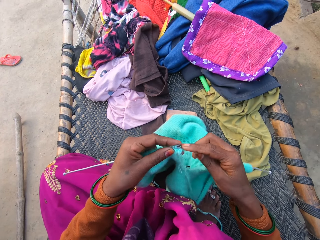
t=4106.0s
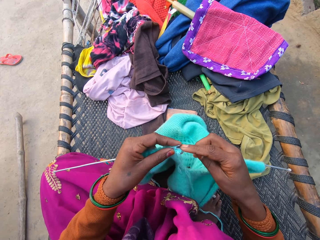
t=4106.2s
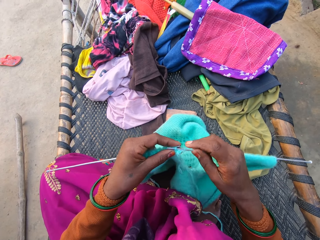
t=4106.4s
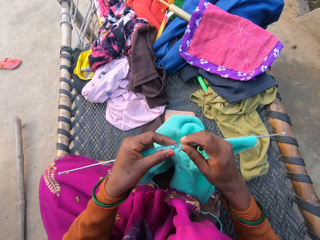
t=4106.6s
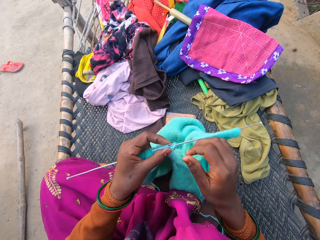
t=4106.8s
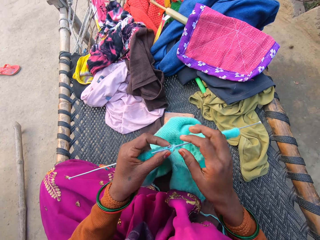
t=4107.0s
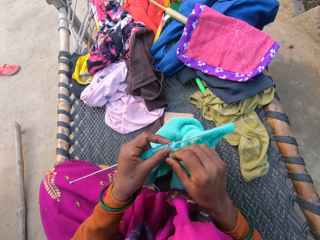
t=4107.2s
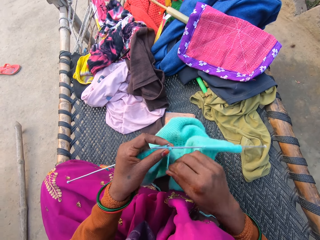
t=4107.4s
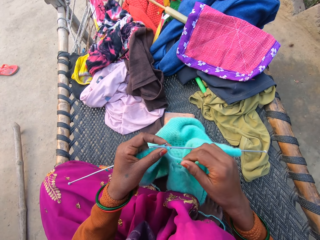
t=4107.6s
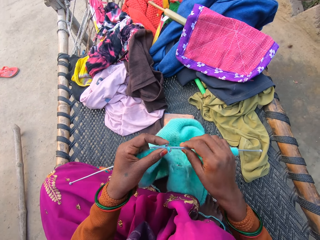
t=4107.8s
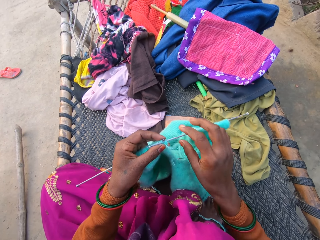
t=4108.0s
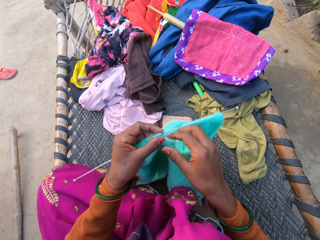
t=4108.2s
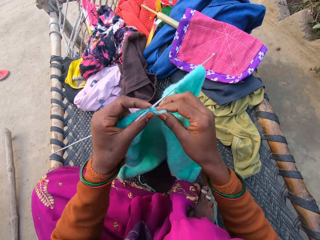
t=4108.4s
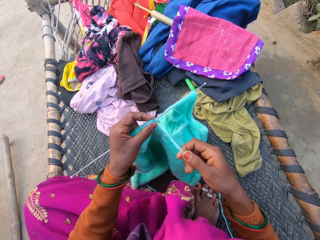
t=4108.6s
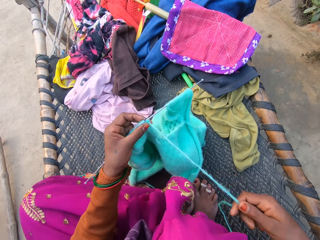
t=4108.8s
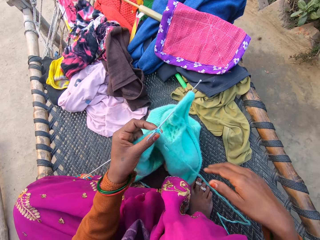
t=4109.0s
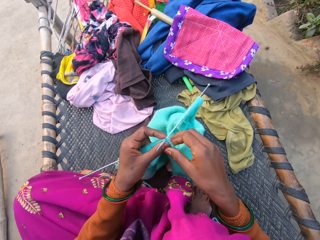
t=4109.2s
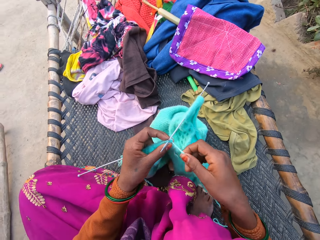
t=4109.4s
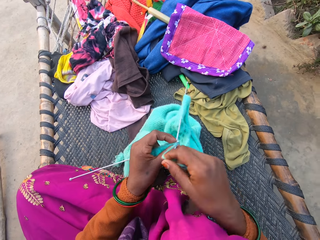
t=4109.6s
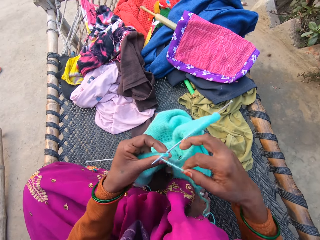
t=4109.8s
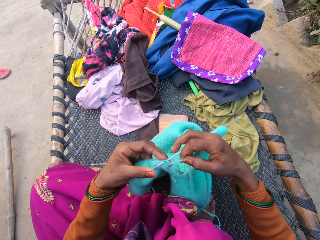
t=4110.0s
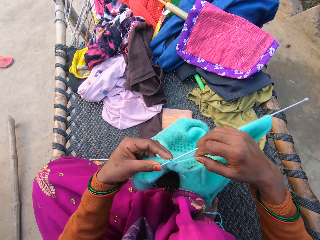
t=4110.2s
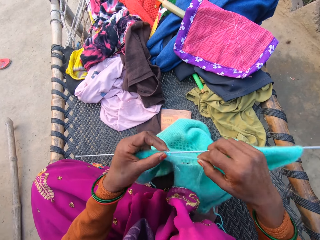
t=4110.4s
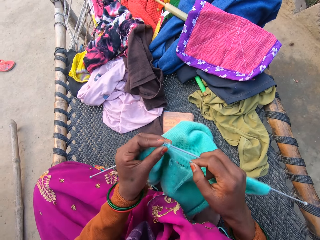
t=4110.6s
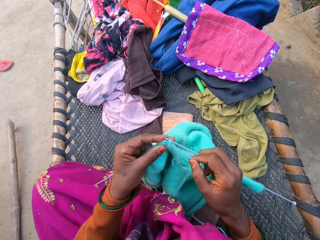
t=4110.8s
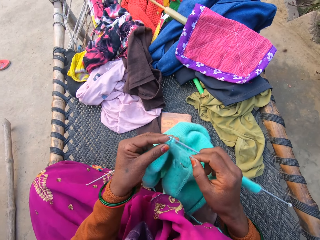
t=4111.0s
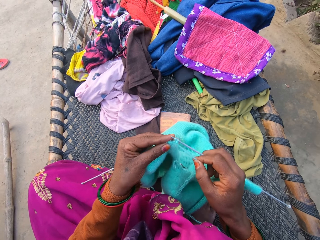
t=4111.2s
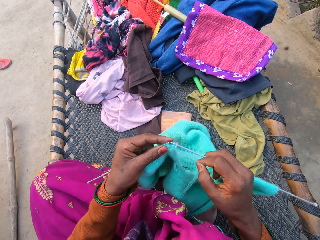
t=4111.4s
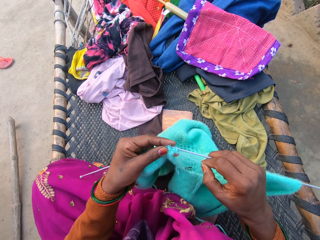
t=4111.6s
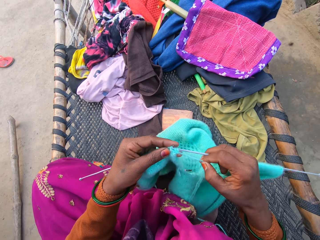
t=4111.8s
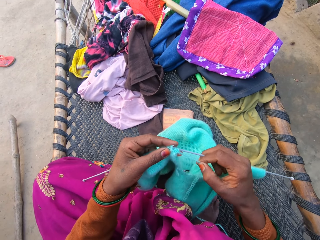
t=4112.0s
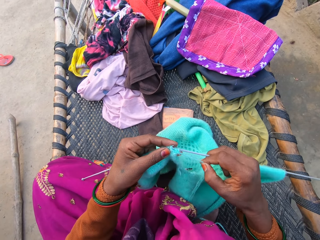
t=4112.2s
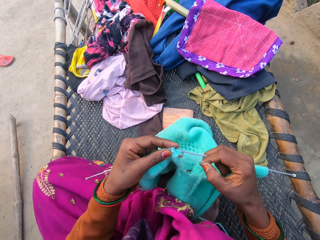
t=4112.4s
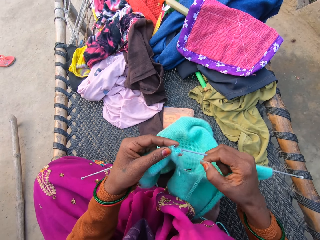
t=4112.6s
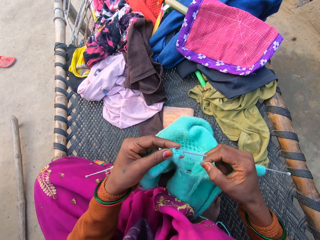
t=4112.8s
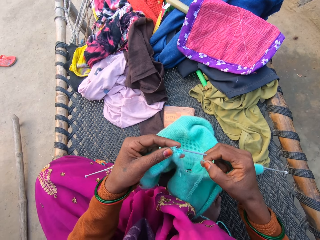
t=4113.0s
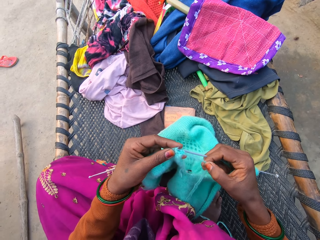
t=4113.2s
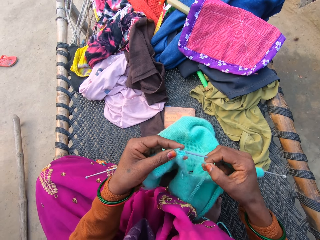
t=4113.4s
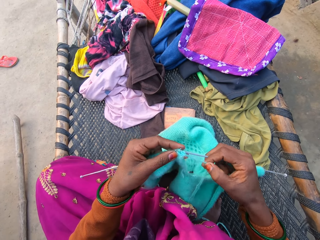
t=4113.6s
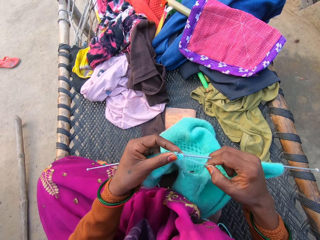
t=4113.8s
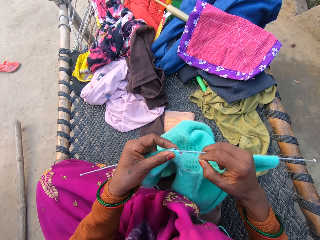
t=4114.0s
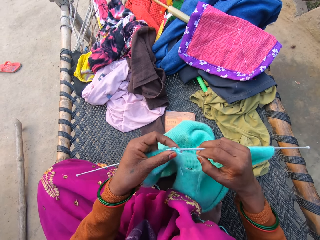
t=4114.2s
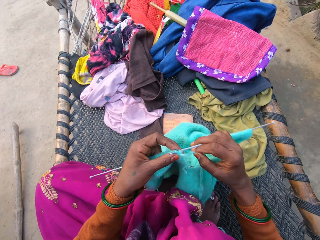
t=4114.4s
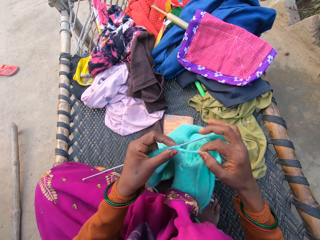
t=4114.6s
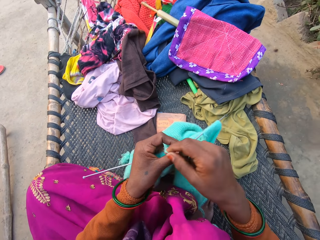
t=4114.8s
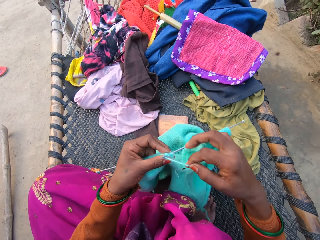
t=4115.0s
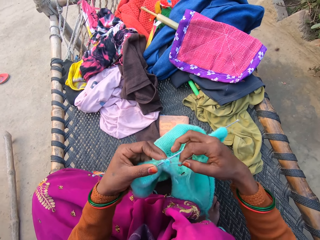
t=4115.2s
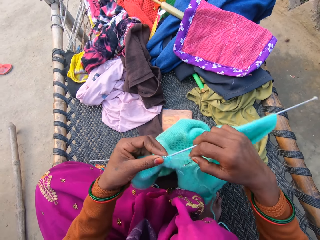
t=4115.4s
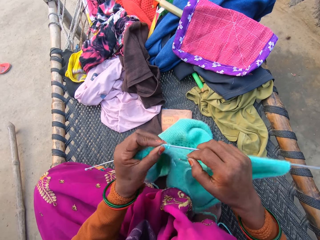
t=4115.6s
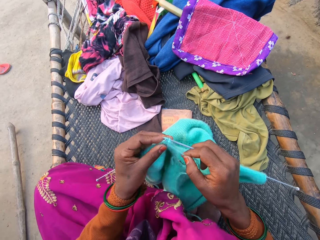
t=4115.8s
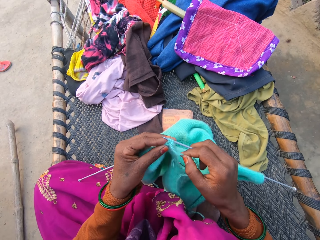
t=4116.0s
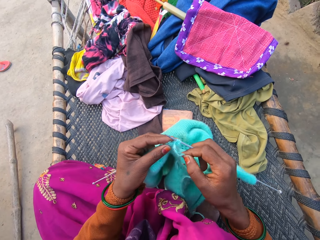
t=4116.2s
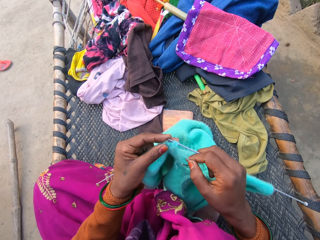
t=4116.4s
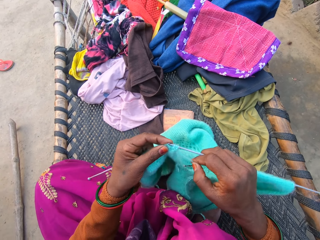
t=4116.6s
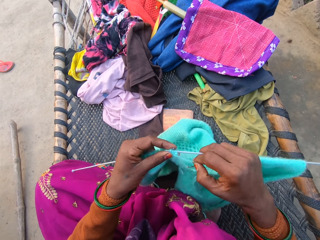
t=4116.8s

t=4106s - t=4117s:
The camera wearer pulls a string. They weave a fabric.

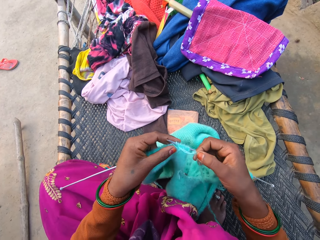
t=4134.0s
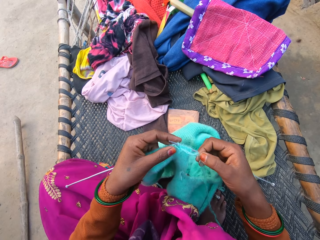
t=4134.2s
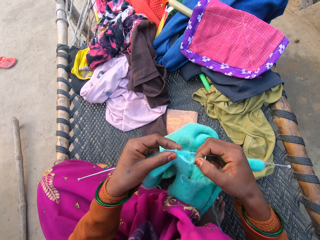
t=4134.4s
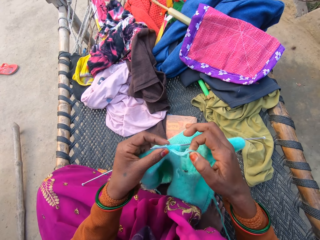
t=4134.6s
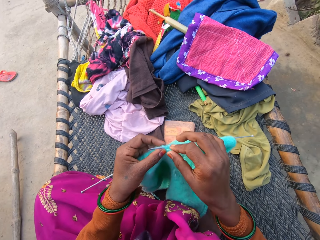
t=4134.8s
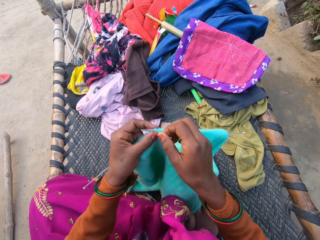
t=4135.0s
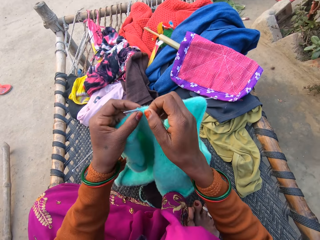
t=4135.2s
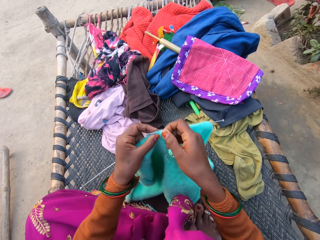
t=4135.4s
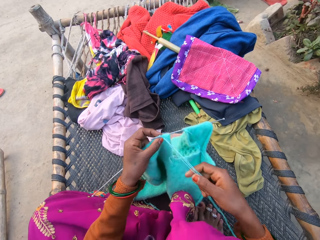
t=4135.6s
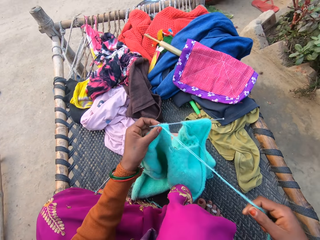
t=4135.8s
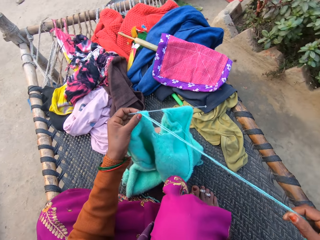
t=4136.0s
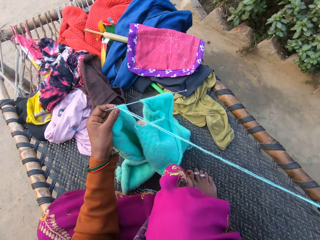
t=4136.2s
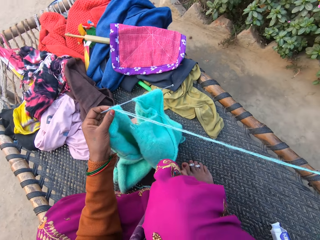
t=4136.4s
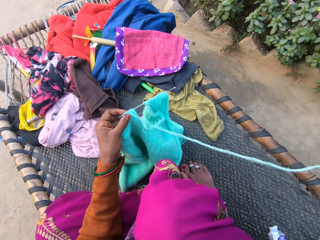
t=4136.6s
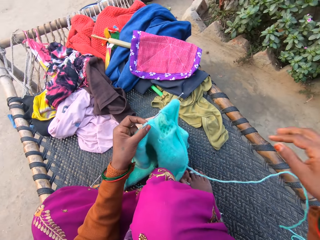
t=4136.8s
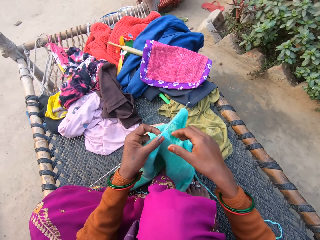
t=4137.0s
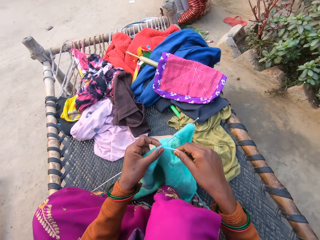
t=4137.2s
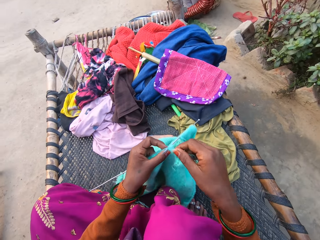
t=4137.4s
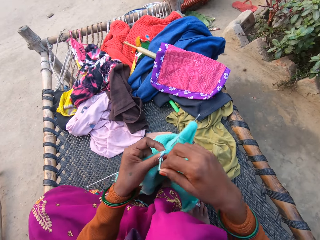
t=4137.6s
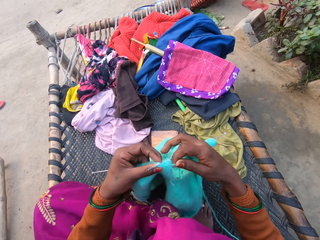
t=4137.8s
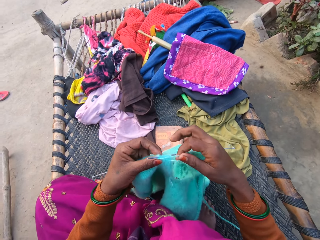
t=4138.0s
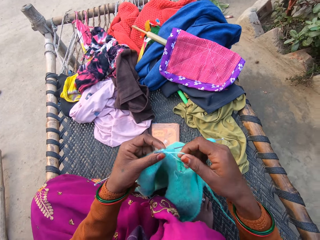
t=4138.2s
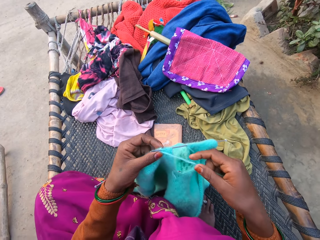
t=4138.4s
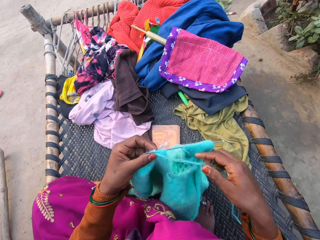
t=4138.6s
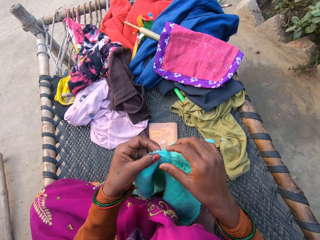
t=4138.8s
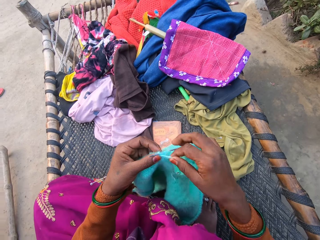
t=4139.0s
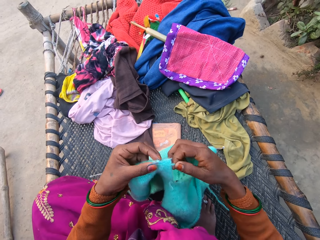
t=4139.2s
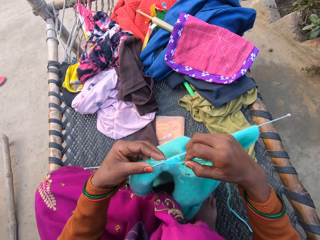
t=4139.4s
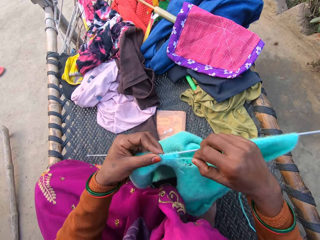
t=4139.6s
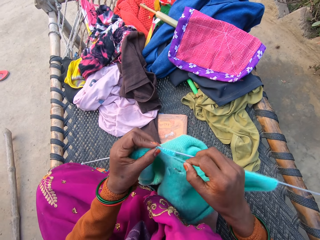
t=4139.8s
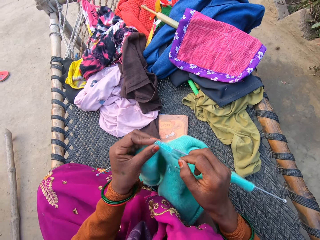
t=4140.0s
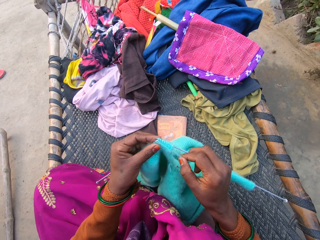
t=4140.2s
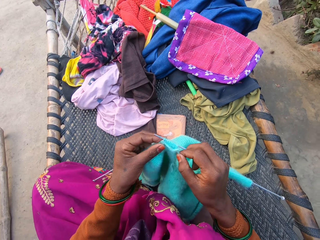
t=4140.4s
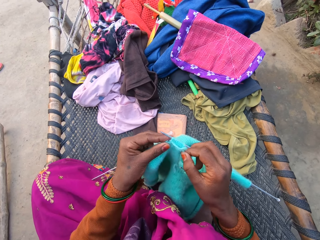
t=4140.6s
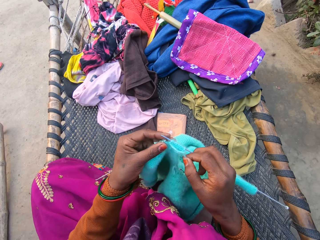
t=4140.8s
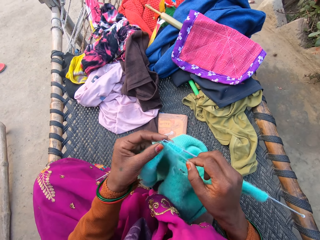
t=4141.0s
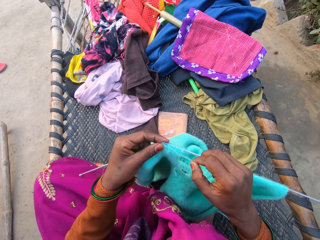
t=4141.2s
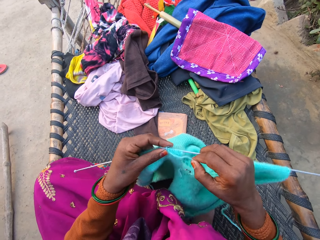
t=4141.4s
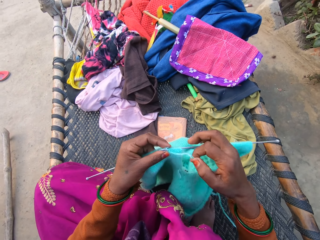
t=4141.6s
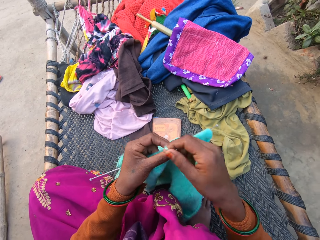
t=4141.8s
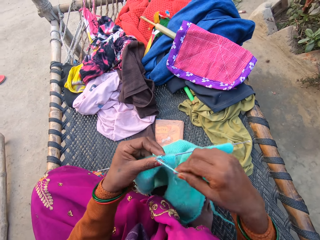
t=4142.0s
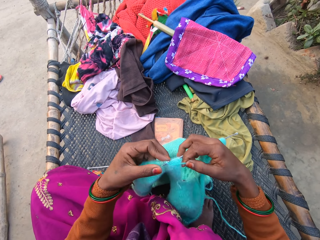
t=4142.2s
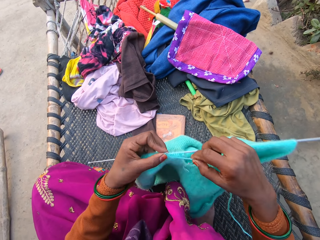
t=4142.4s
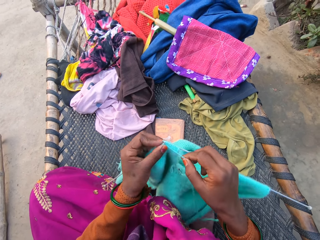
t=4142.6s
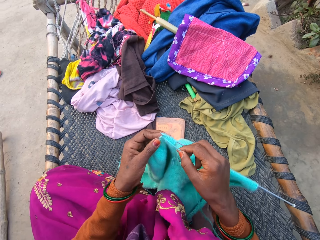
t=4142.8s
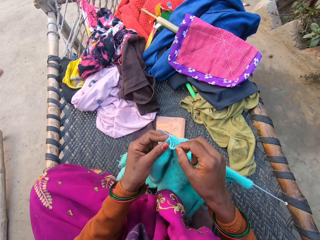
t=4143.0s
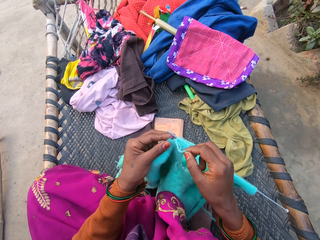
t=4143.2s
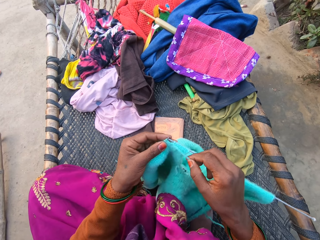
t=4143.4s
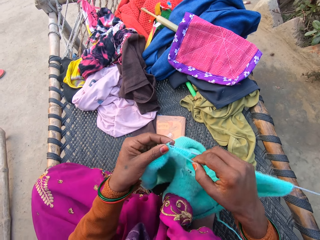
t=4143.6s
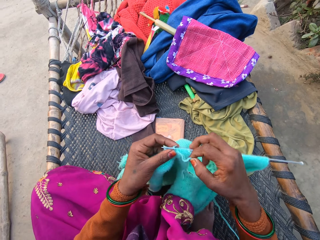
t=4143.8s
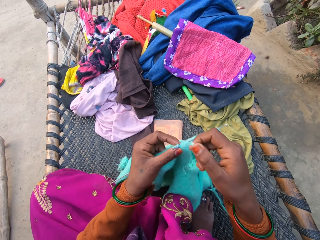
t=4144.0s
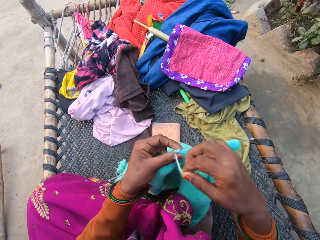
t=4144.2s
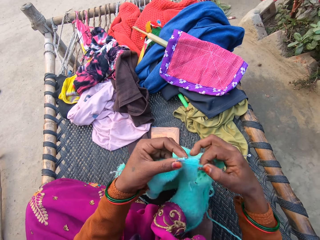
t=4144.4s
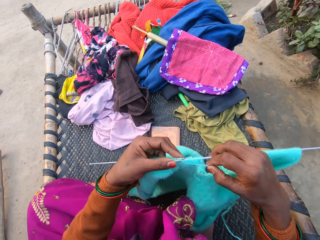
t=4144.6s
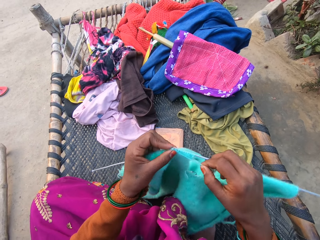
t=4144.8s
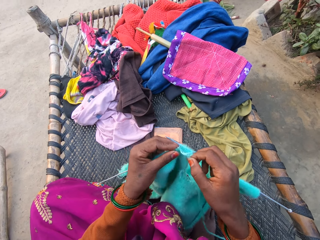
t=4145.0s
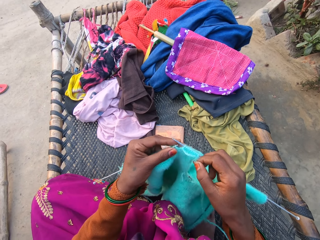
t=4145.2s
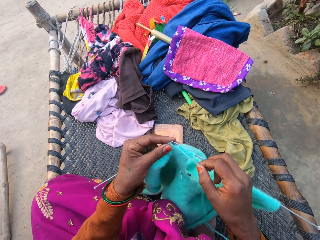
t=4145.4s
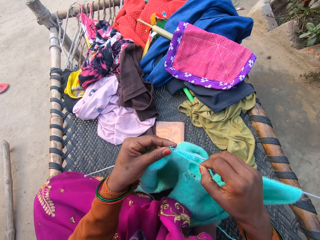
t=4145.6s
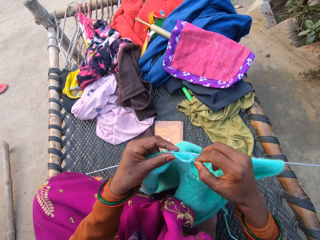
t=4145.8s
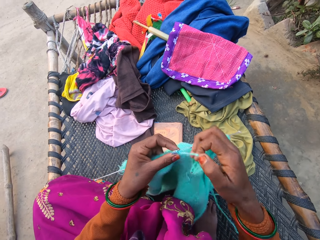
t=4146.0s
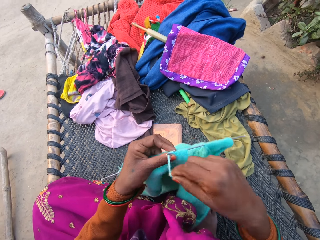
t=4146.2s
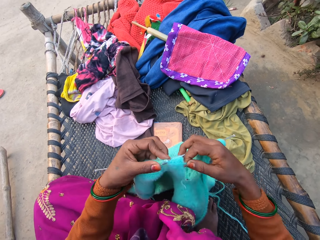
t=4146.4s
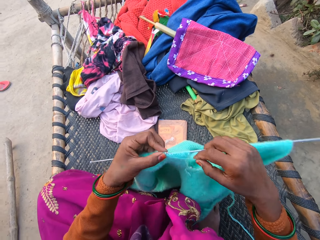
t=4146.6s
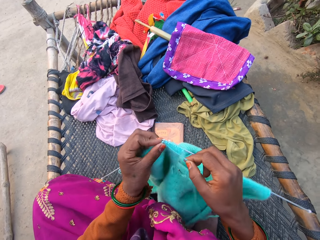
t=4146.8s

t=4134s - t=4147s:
The camera wearer pulls a string. They weave a fabric.
